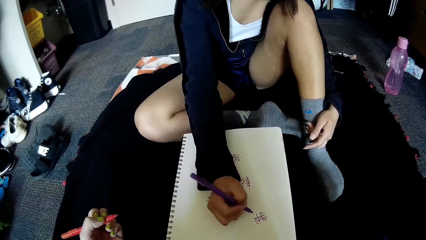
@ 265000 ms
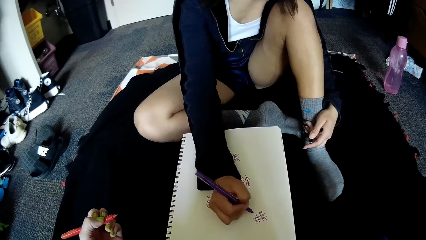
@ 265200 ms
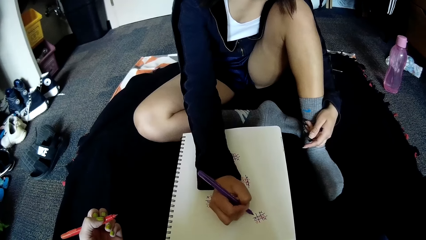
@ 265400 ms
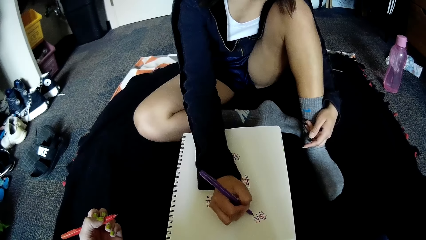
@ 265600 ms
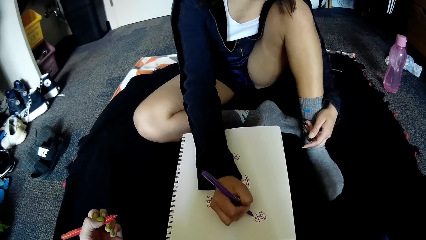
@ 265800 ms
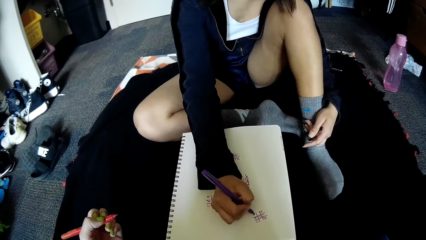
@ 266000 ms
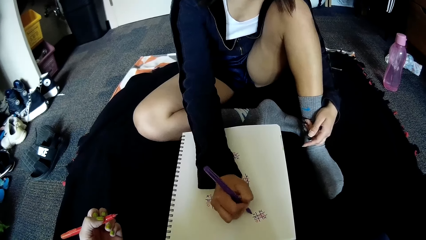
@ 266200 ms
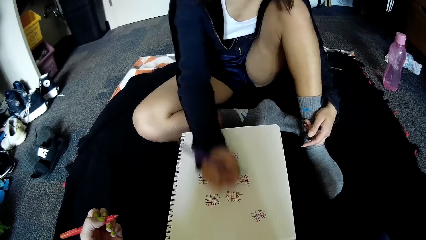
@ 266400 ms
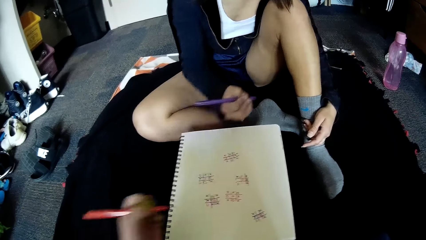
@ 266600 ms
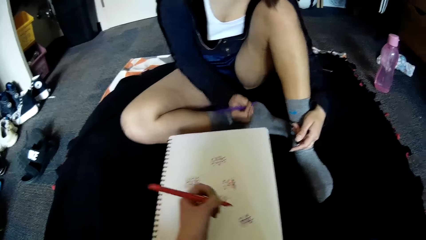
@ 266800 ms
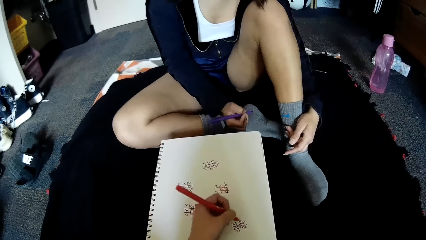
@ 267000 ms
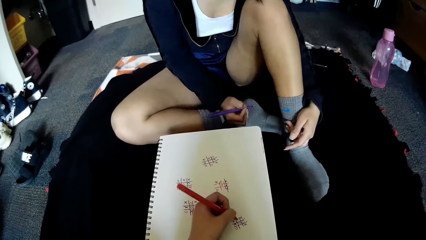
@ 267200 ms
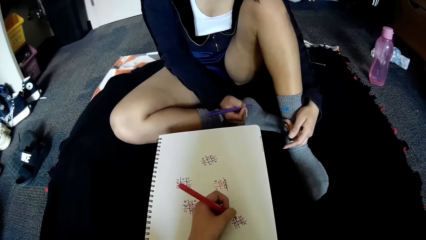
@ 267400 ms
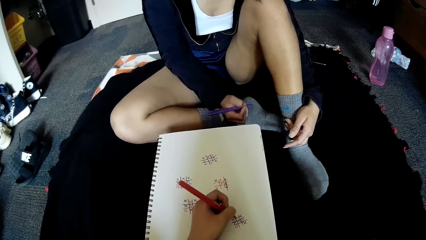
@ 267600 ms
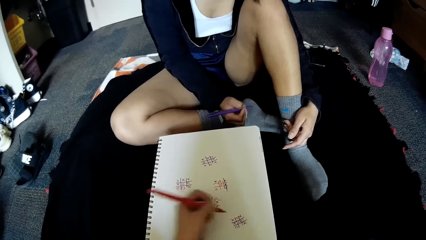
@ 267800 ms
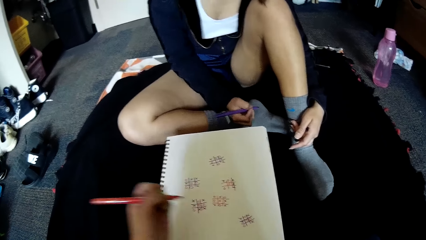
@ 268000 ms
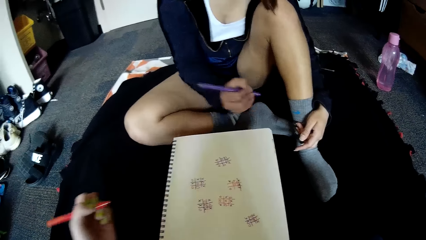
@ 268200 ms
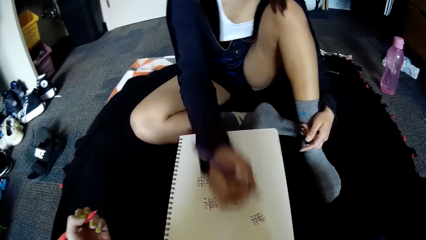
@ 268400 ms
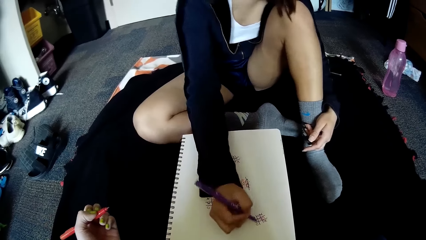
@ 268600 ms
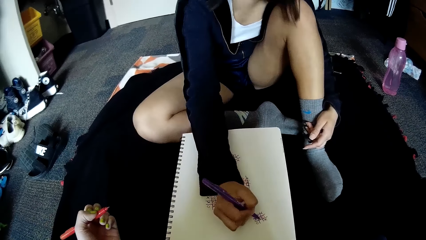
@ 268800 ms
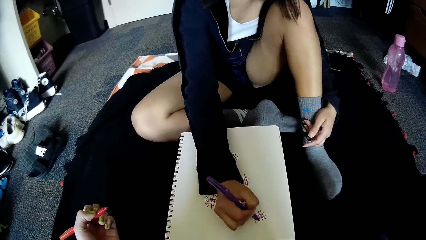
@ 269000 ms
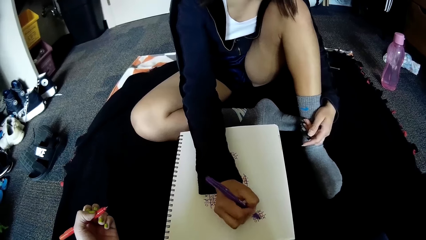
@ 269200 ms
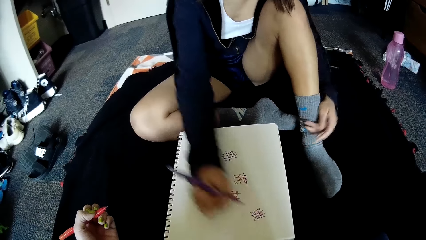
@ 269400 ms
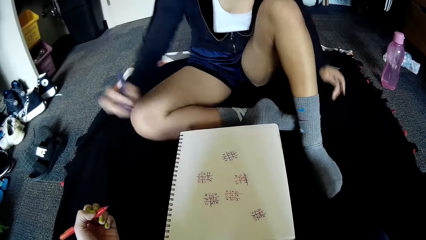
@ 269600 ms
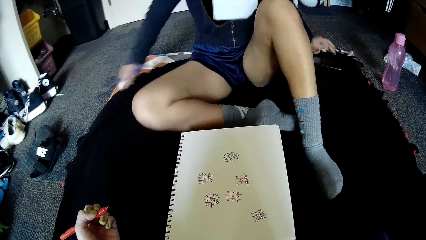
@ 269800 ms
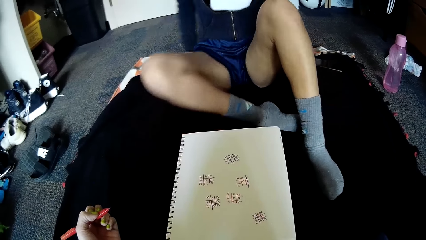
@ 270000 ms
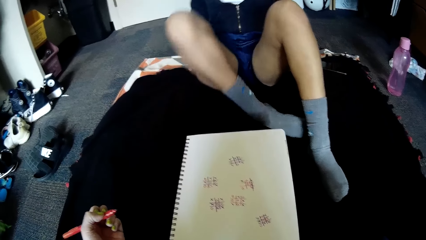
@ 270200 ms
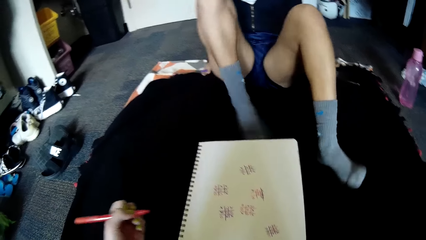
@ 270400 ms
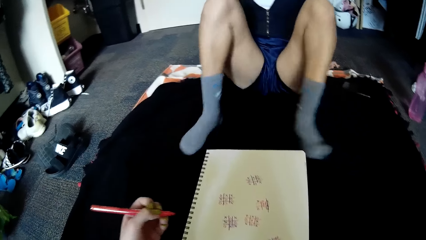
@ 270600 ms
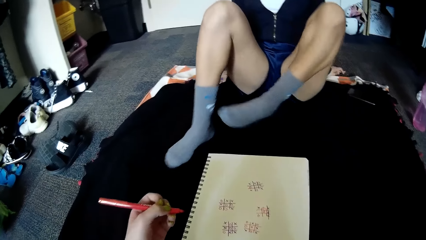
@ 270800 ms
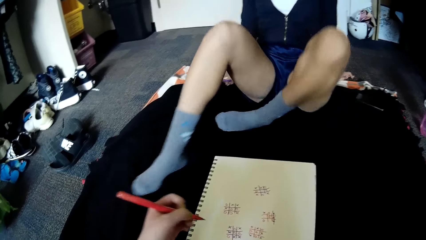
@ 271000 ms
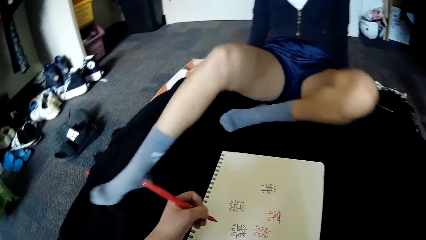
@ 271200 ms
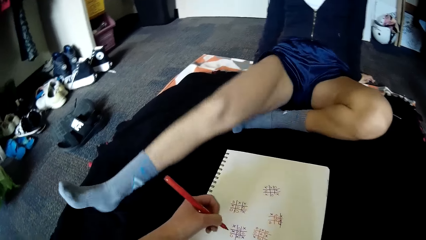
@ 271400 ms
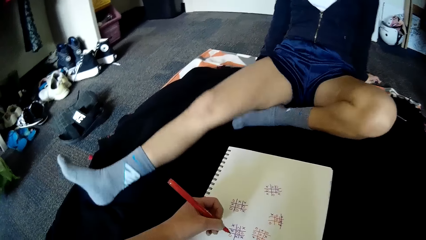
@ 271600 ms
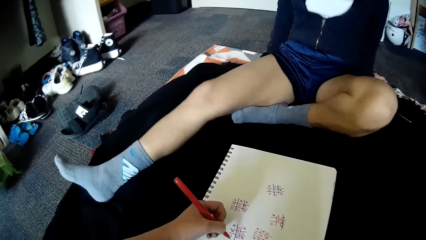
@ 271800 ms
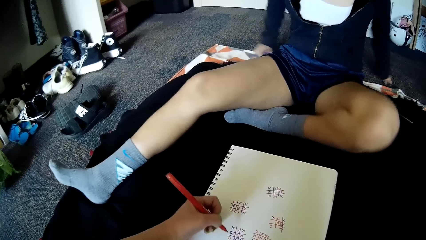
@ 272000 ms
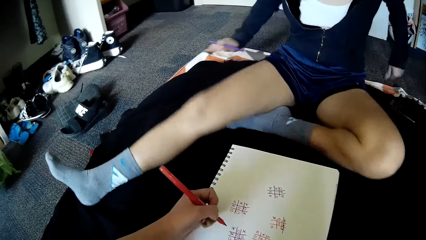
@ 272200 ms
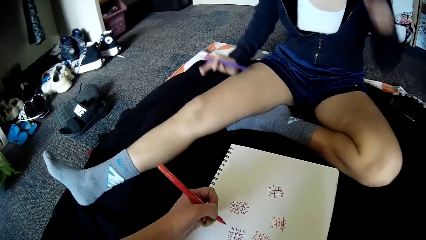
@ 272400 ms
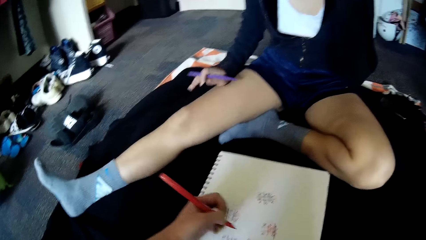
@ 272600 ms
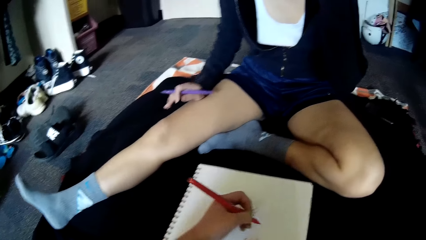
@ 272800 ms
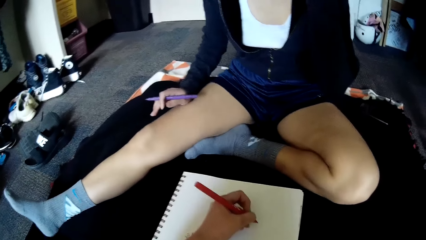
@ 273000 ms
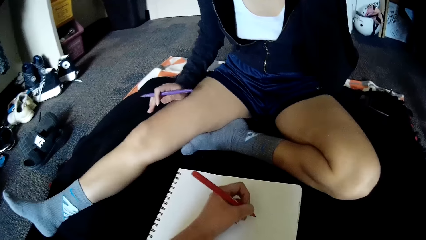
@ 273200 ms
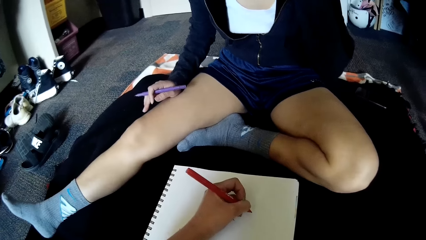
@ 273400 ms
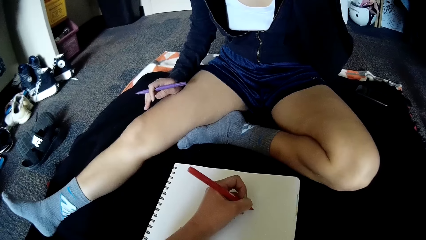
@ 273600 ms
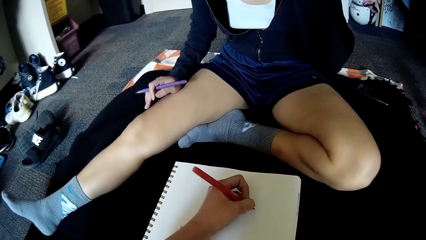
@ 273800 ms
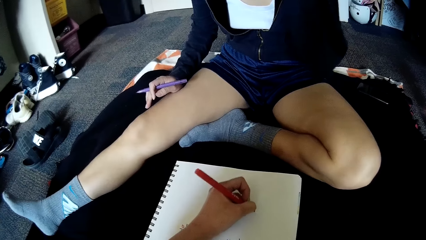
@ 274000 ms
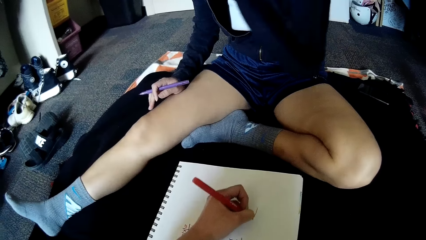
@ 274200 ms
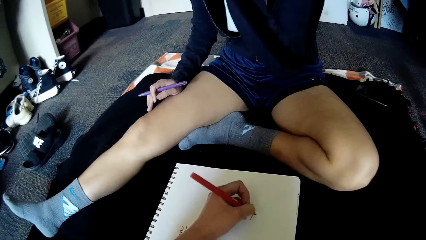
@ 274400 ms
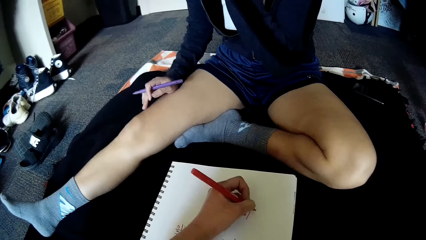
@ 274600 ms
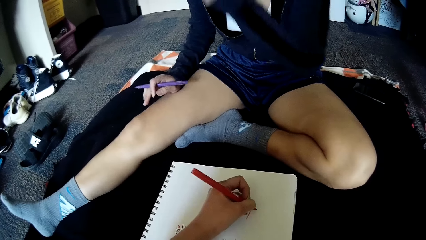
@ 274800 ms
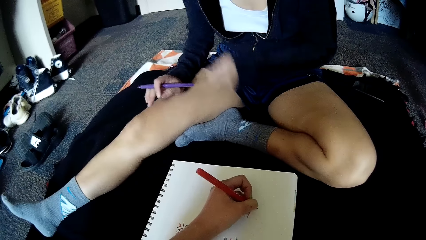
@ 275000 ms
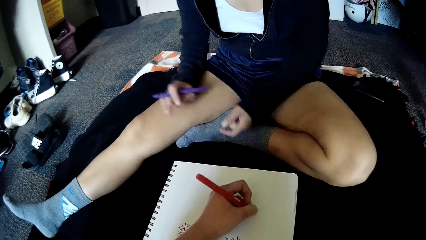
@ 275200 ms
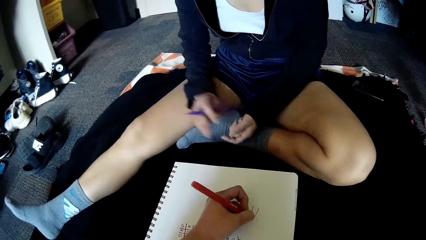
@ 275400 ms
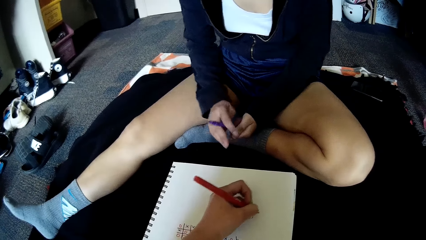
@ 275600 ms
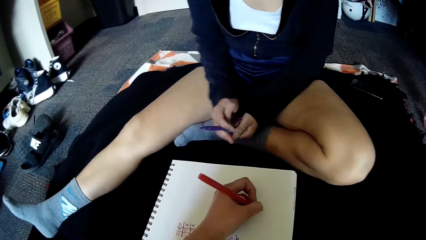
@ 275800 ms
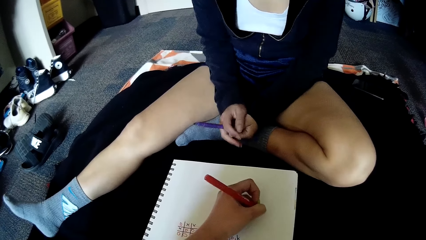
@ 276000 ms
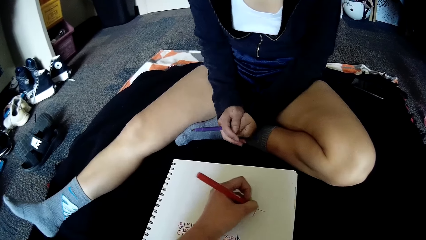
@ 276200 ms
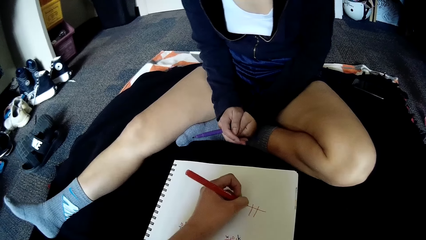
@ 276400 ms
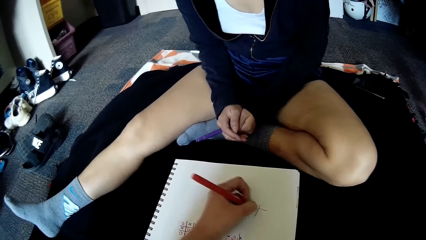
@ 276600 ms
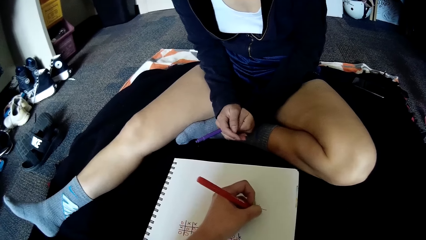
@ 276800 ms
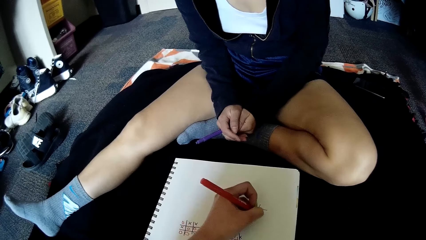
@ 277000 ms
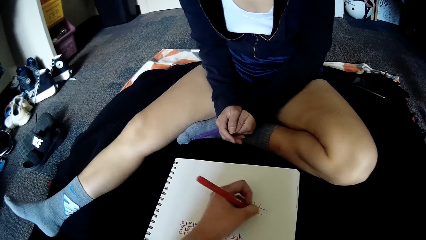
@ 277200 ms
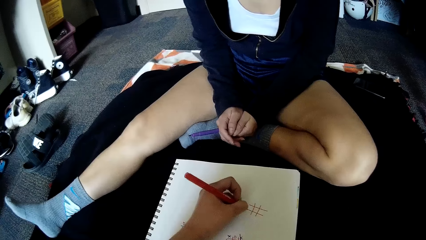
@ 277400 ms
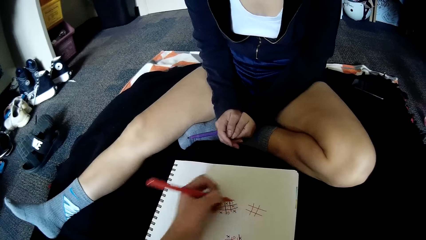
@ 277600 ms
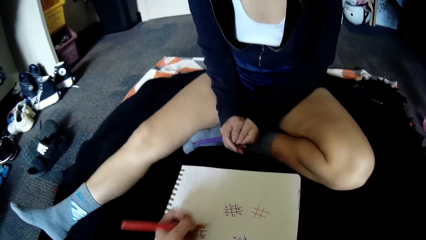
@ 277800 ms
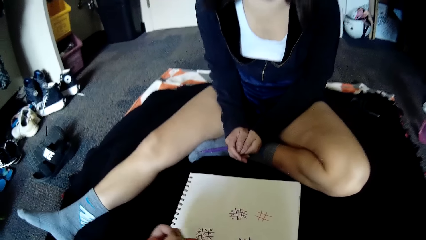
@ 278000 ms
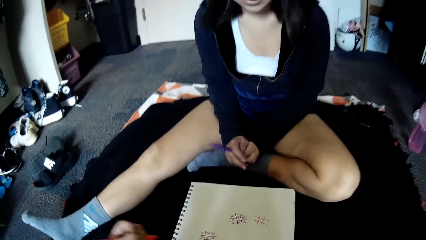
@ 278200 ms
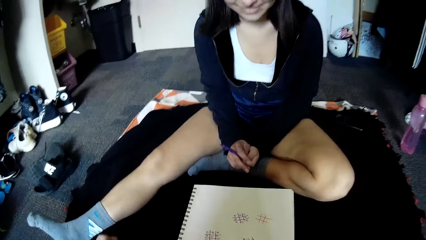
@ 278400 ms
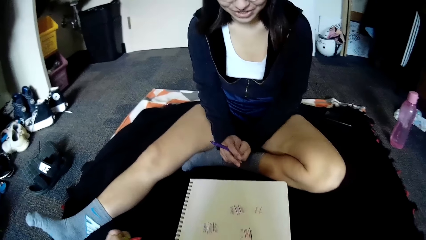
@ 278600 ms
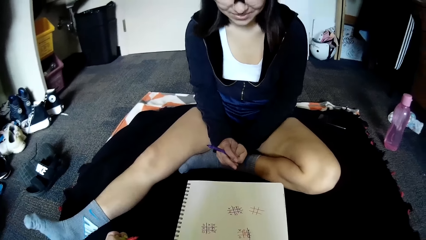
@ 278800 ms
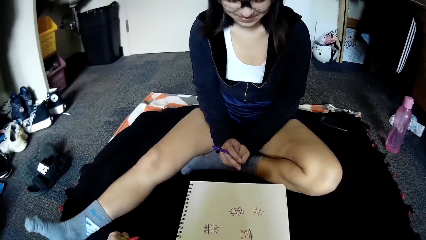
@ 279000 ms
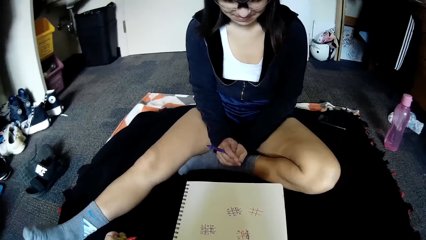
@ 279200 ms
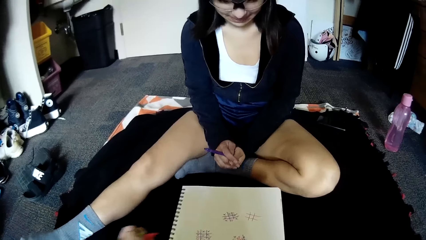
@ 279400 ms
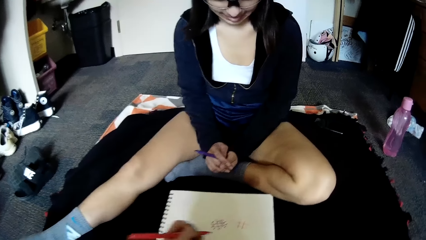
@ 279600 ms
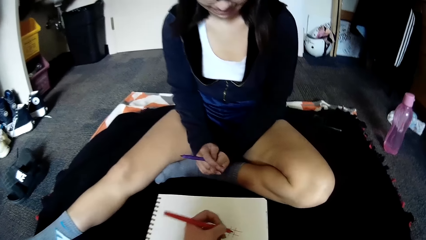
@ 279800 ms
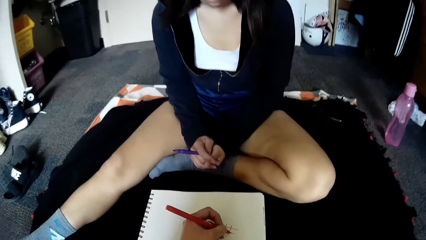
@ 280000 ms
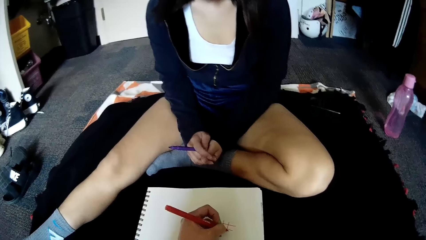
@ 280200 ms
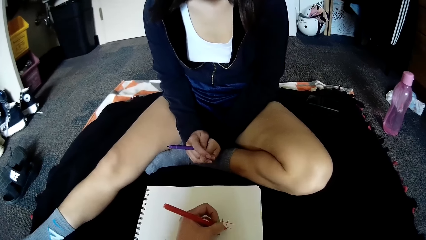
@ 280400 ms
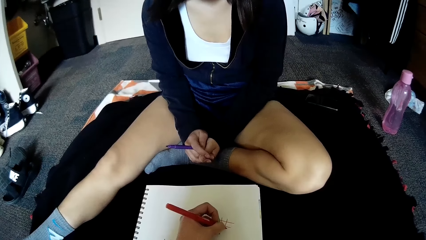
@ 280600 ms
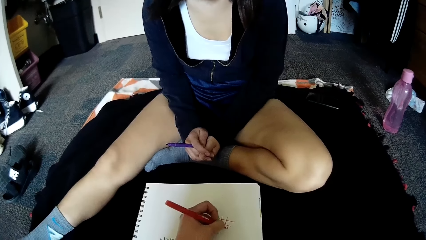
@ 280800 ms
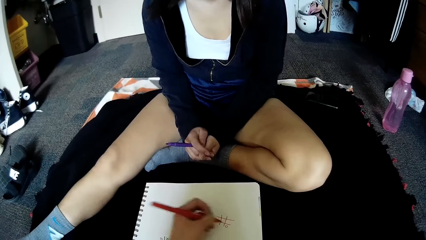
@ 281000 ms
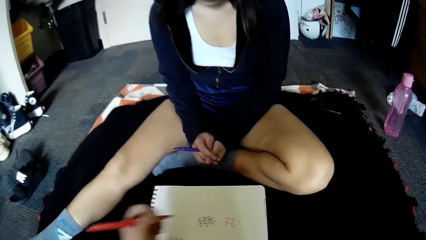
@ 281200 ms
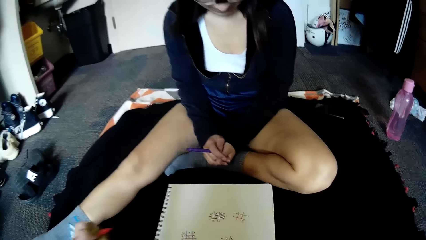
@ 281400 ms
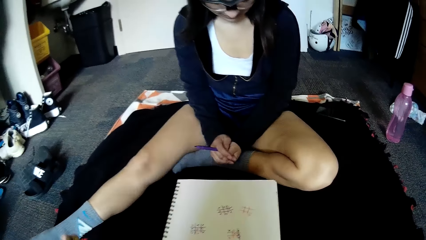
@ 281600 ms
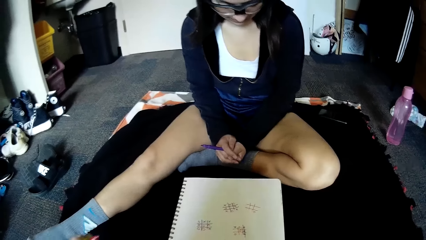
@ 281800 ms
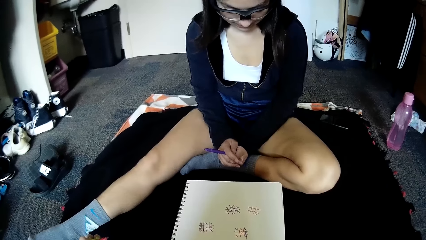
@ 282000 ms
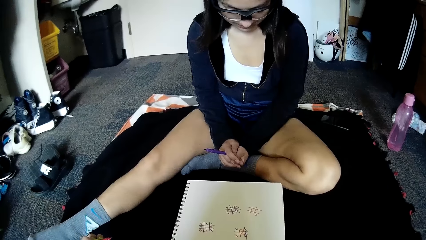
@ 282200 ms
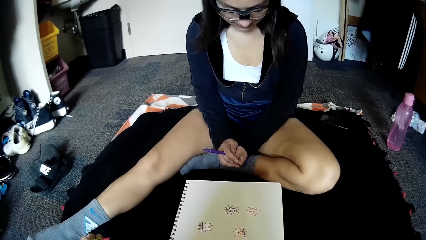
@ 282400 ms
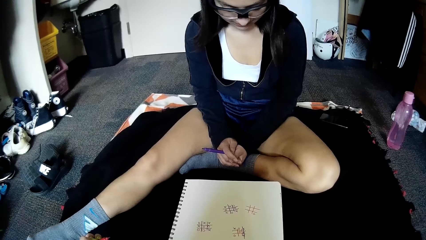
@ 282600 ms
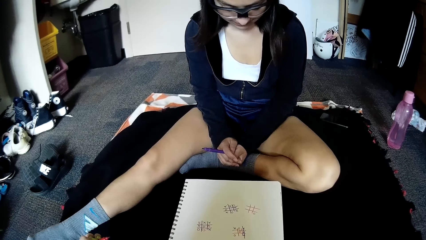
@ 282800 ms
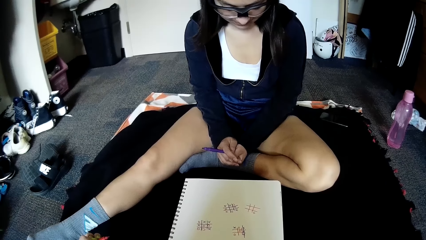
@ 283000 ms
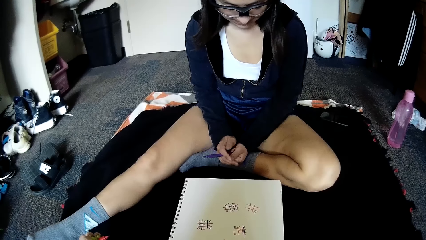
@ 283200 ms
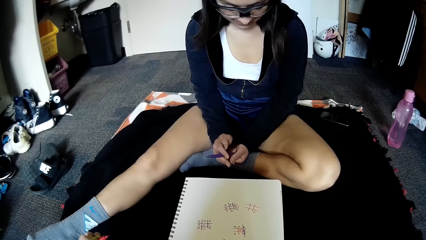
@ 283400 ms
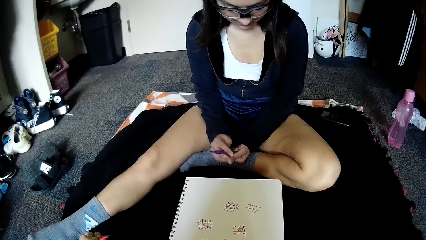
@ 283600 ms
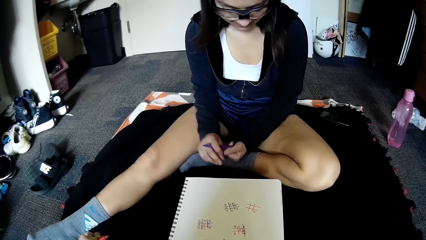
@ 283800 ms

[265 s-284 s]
The woman writes on the book on the floor with the pen in her right hand. The camera wearer writes on the book on the floor with the pen in her left hand. The woman writes on the book on the floor with the pen in her right hand, and stretches the leg. The camera wearer writes on the book on the floor with the pen in her left hand. The woman interacts with the camera wearer. The camera wearer writes on the book on the floor with the pen in her left hand.
